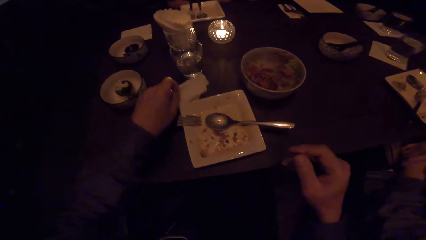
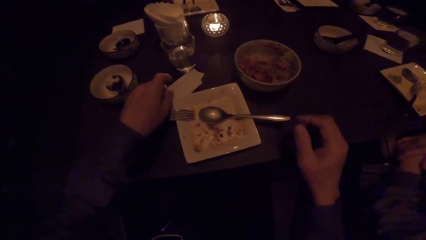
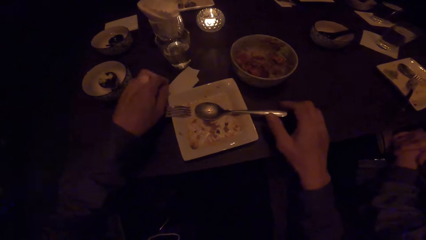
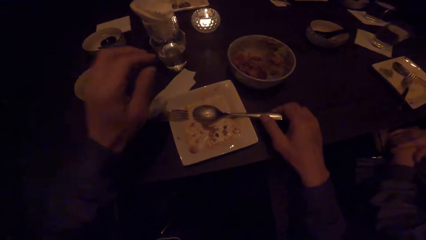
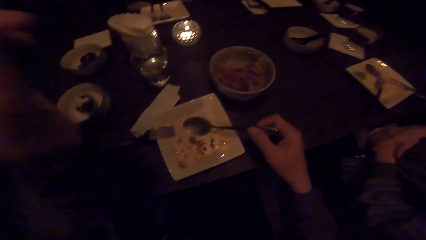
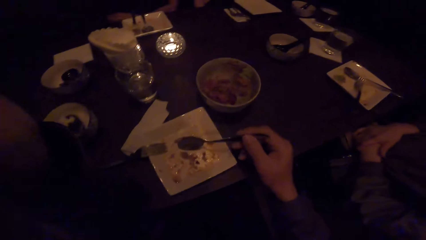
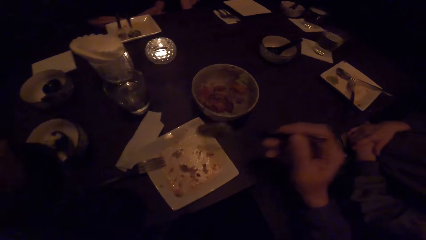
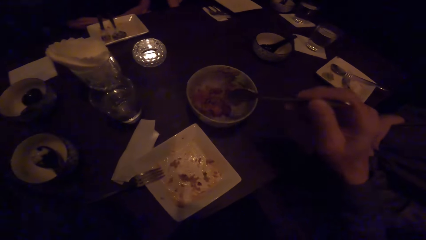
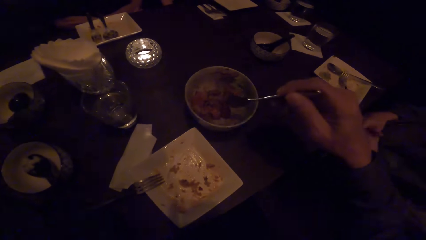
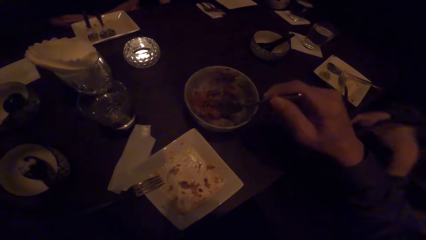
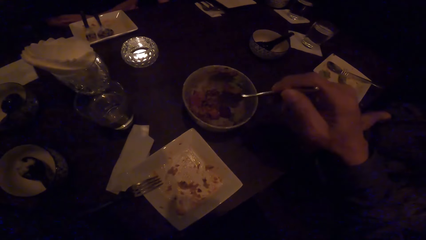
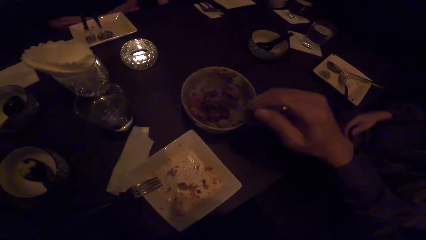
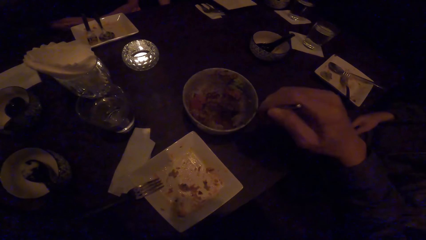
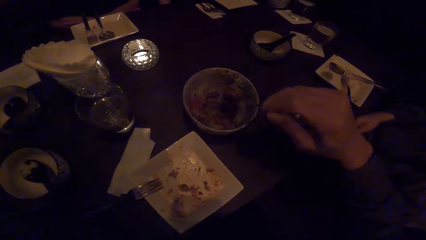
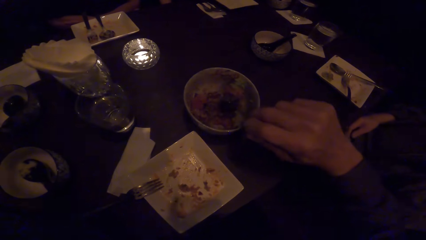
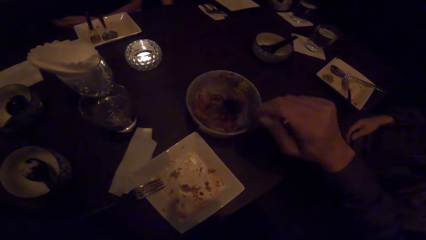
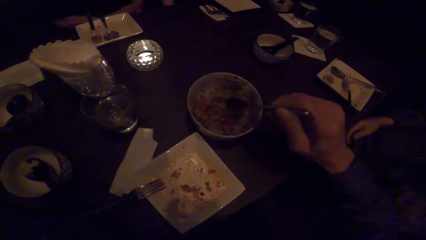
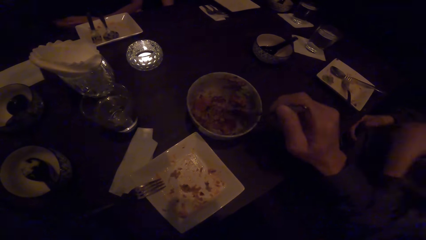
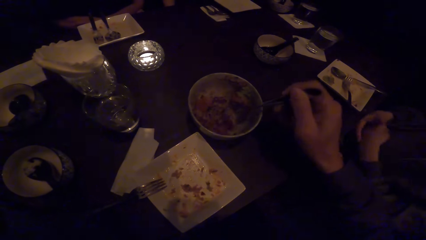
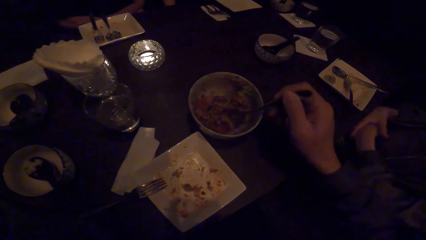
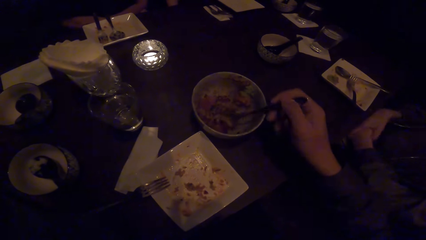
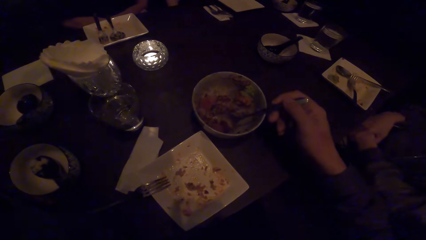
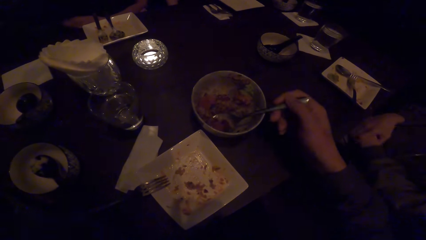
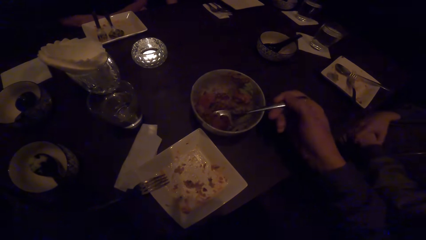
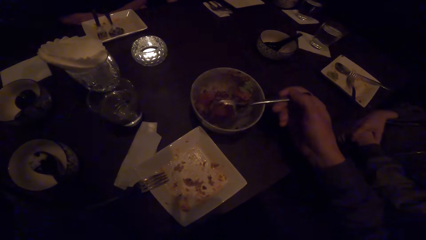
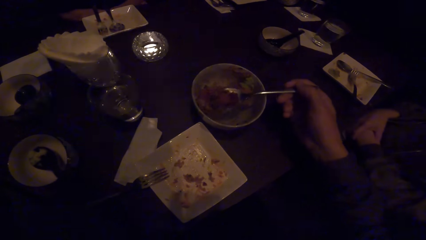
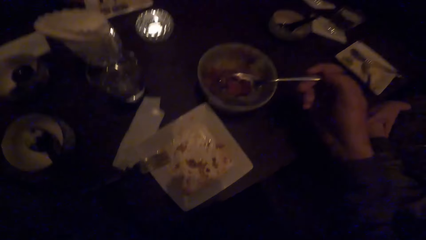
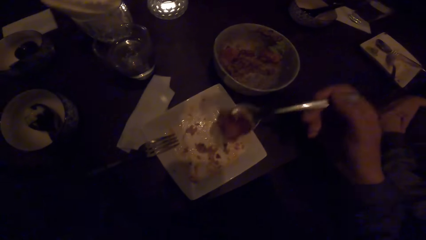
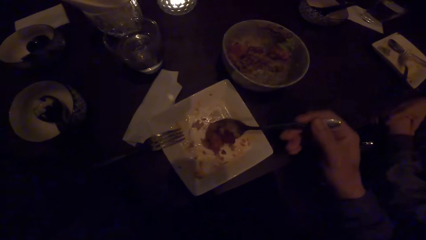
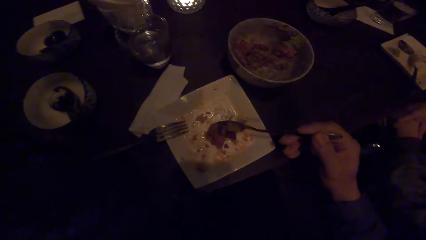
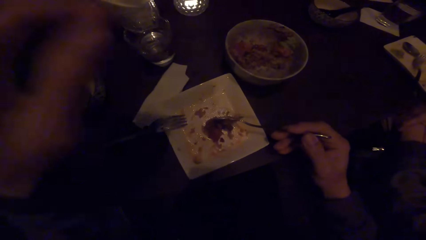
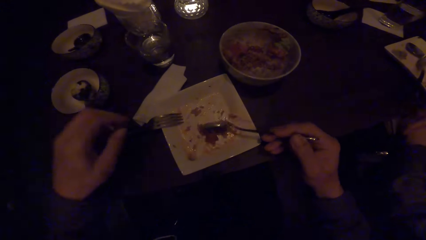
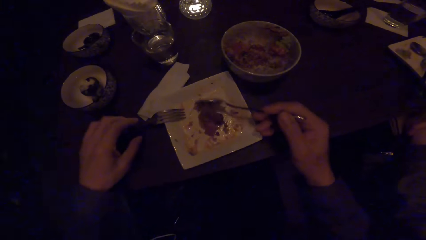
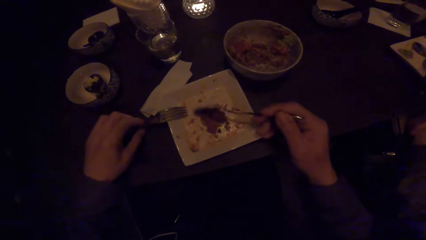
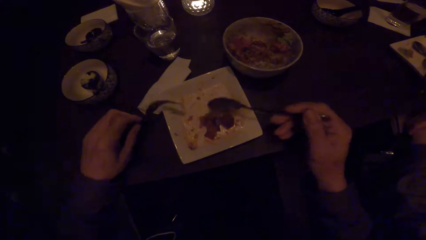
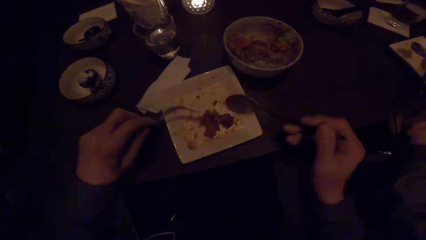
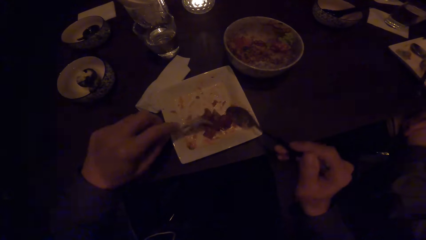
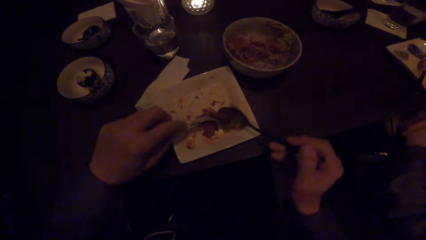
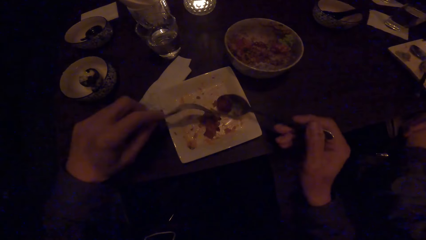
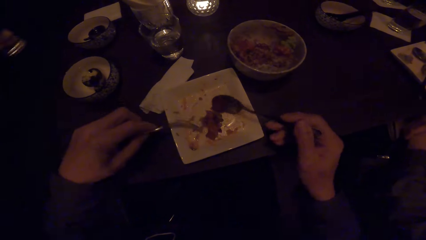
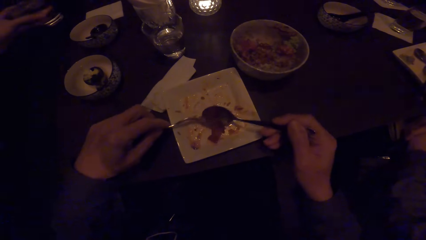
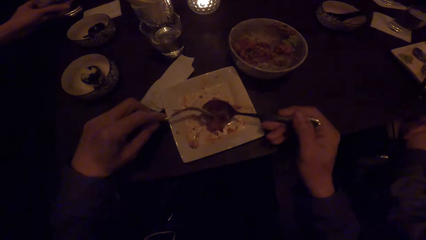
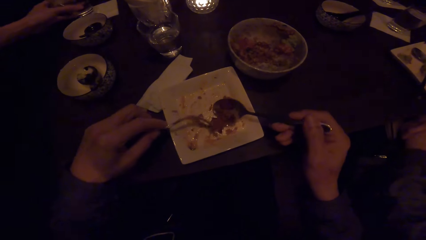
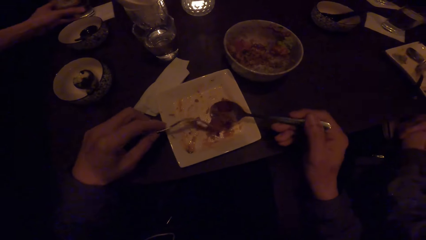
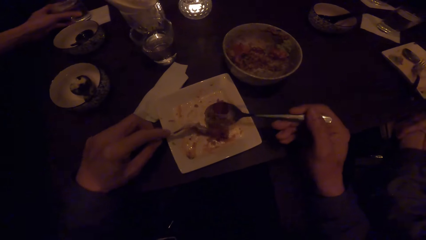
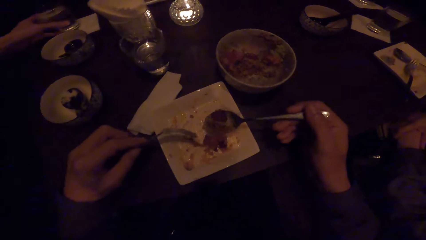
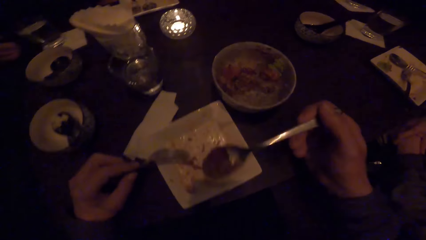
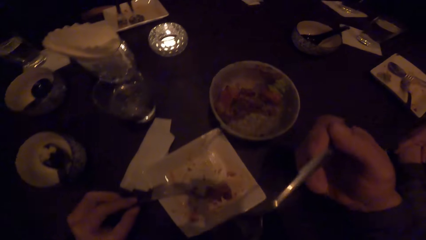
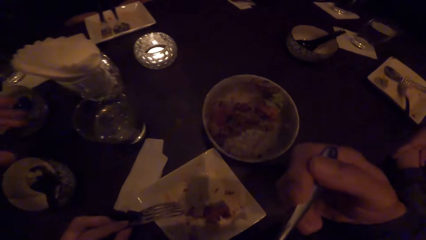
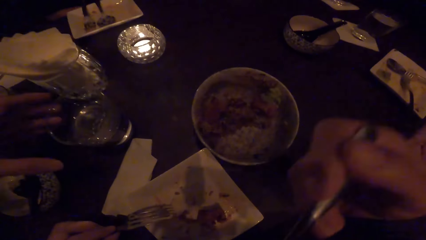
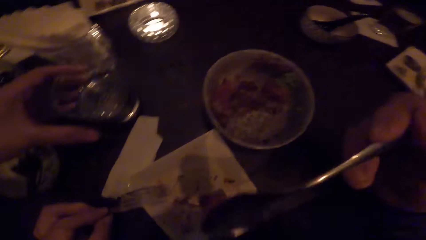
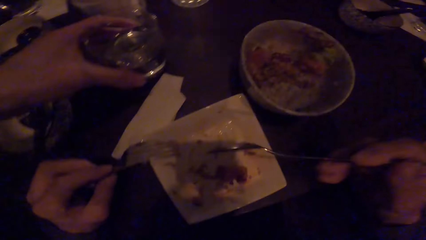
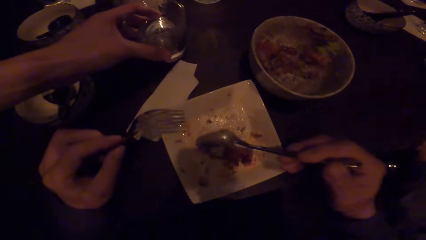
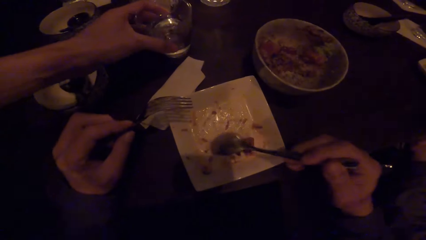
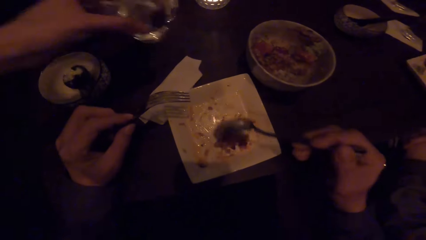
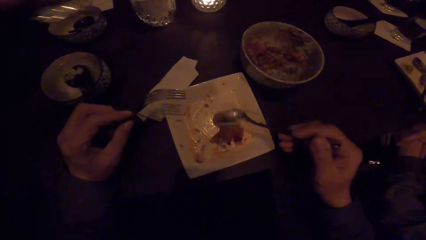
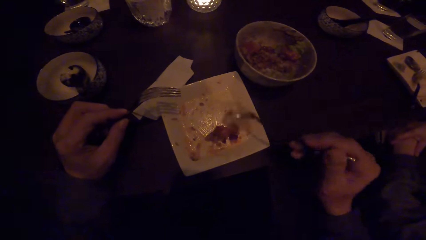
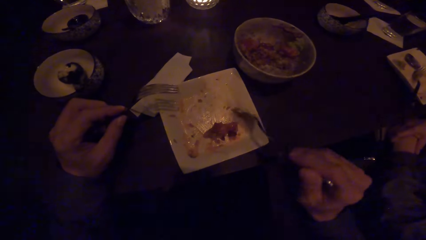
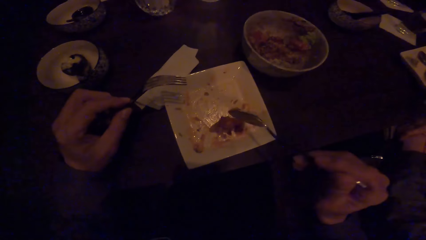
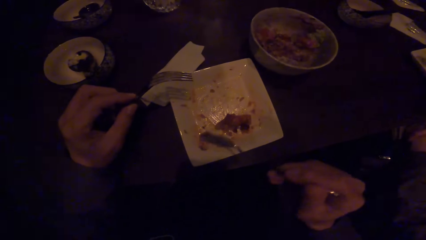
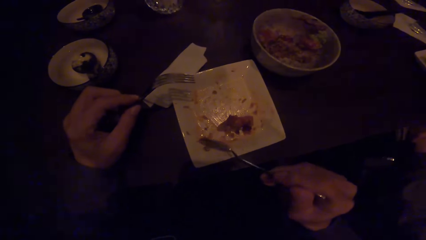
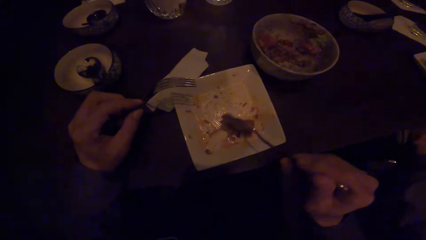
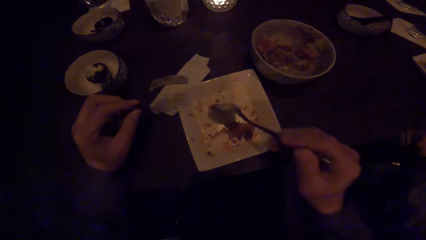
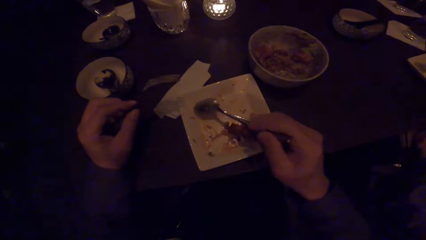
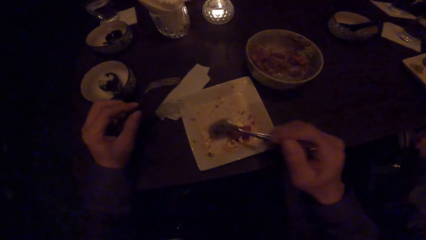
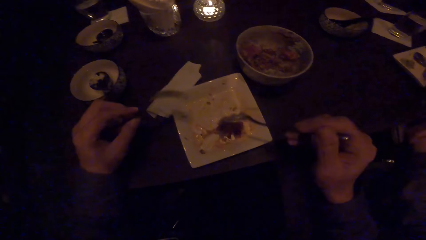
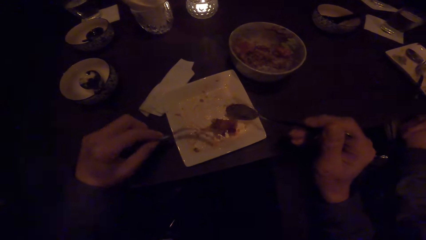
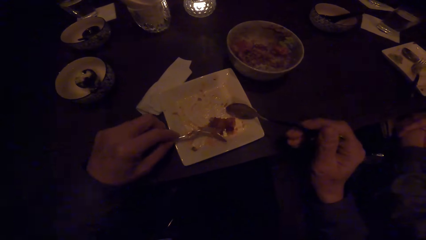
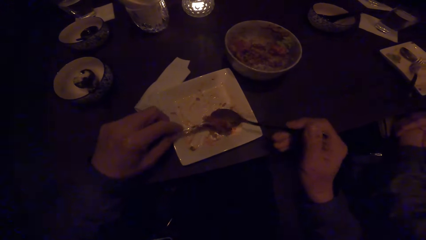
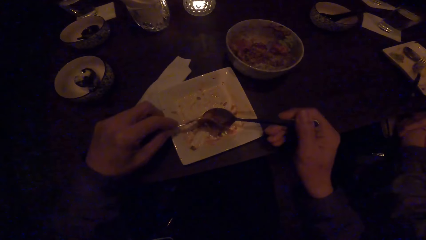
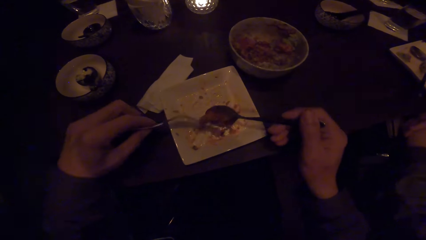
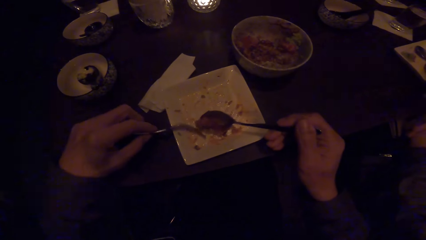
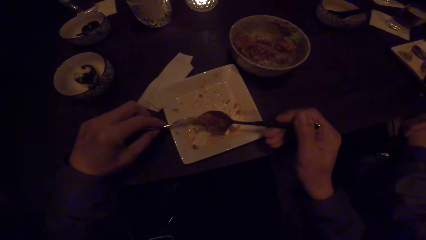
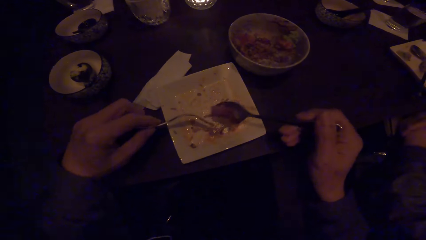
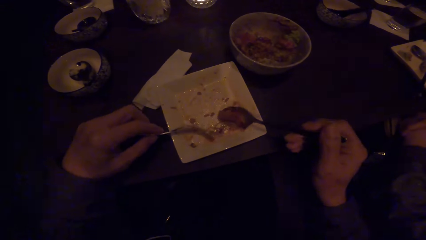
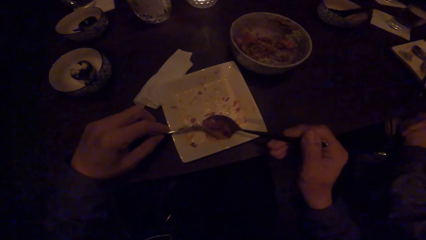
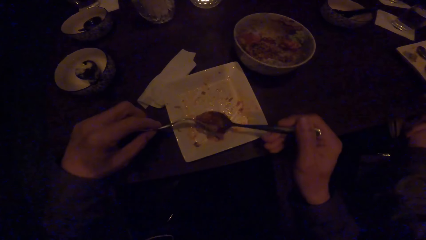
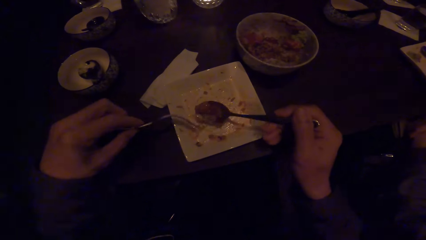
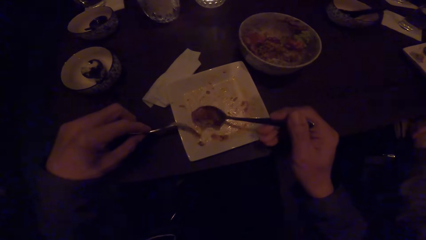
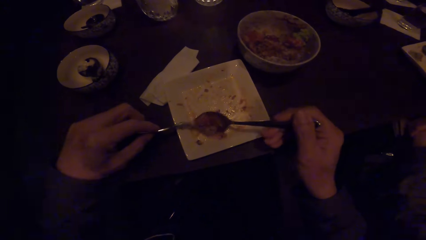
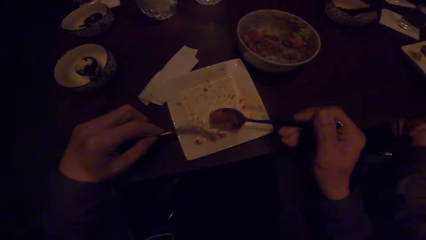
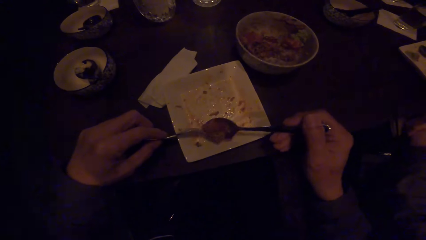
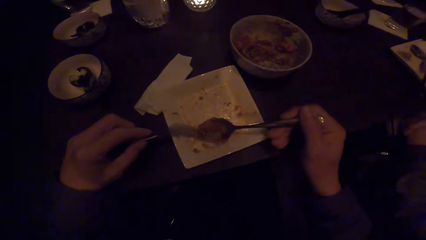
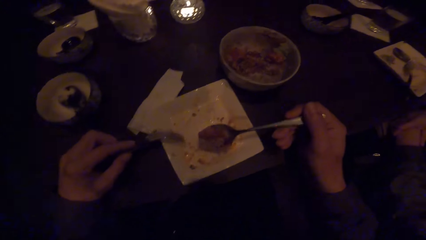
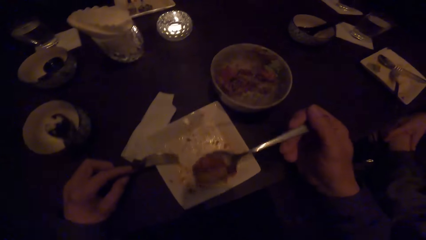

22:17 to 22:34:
The camera wearer drops the tissue paper on the table. He picks up the spoon with his right hand. He scoops the food with the spoon. He drops the food on the plate. He picks up the fork with his left hand and scoops the food with the spoon and the fork. A man drops the glass of water. The camera wearer puts the food in the mouth. The man picks up the glass of water. The camera wearer scoops the food with the spoon and the fork. He puts the food together with the spoon. He scoops up the food.
